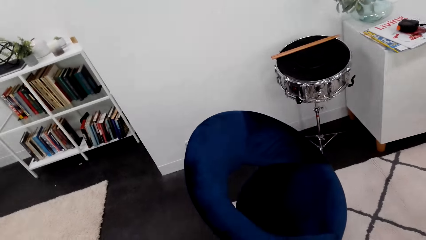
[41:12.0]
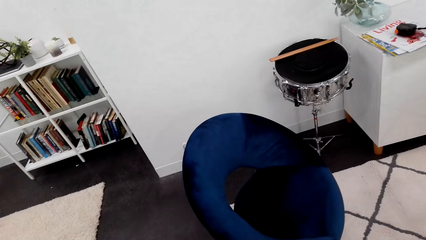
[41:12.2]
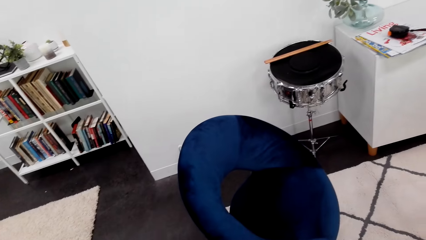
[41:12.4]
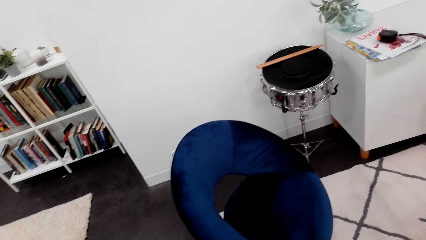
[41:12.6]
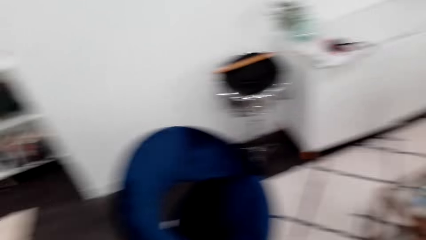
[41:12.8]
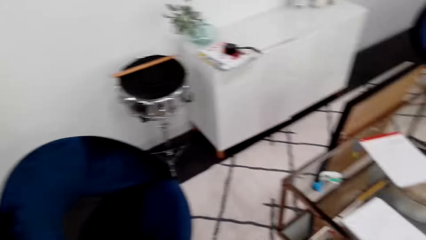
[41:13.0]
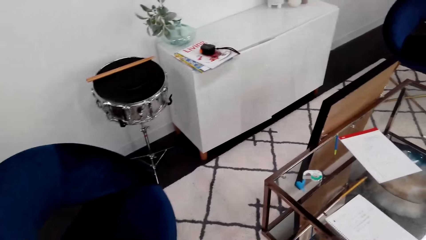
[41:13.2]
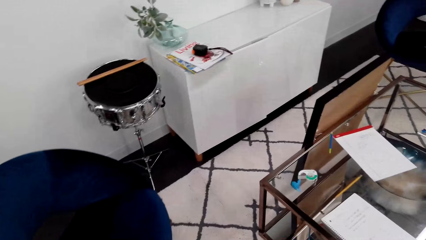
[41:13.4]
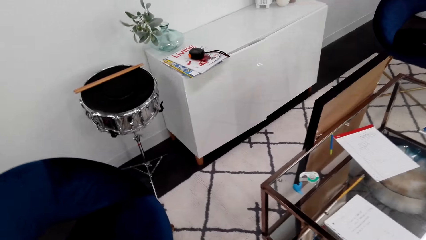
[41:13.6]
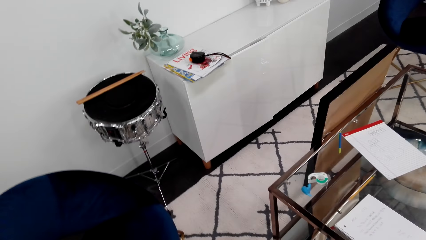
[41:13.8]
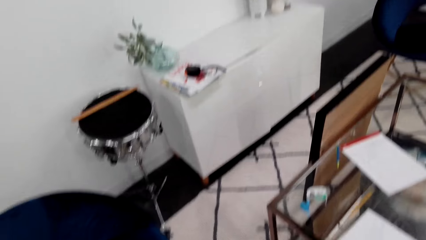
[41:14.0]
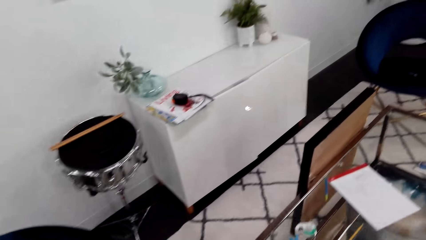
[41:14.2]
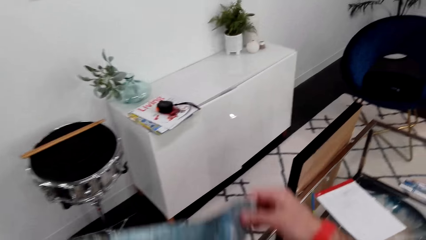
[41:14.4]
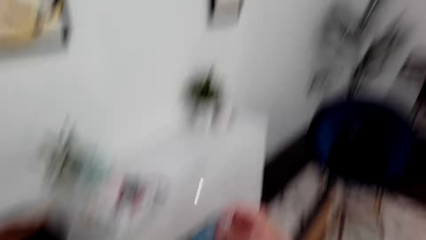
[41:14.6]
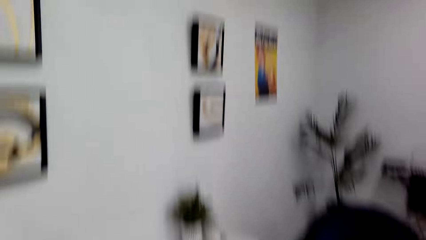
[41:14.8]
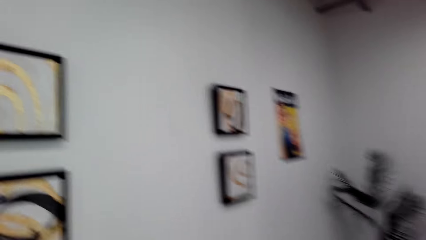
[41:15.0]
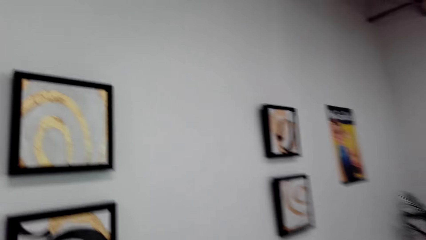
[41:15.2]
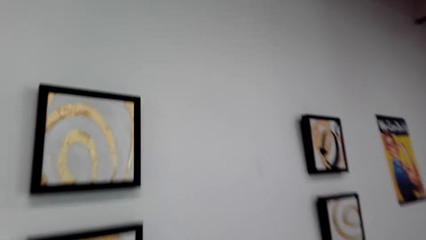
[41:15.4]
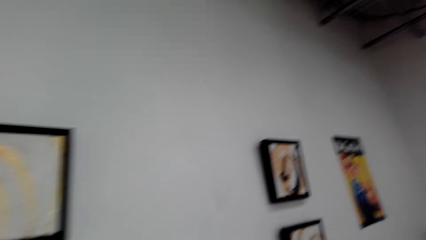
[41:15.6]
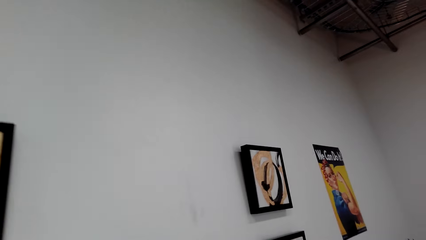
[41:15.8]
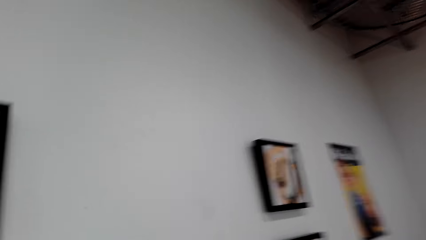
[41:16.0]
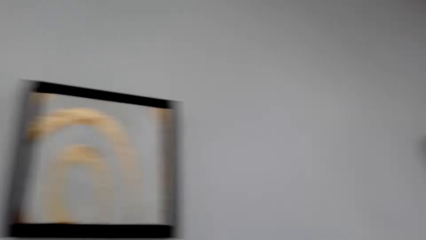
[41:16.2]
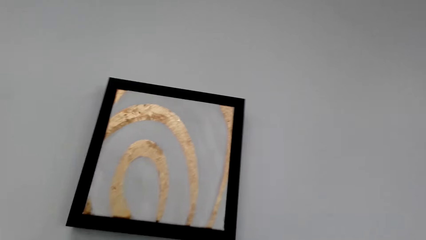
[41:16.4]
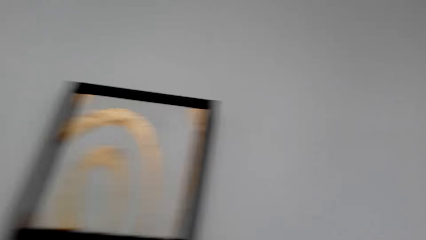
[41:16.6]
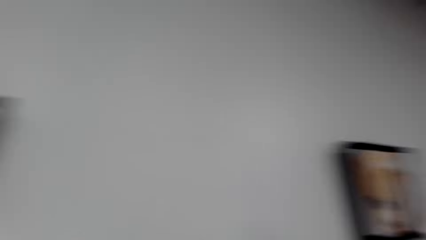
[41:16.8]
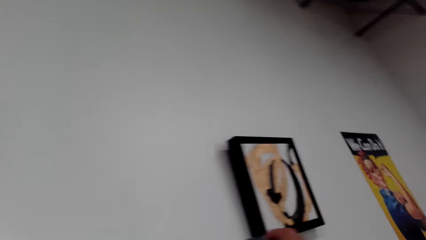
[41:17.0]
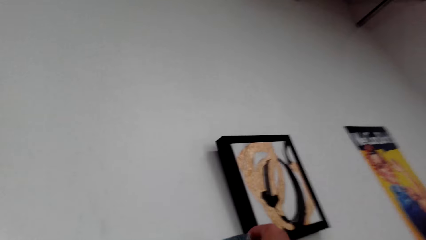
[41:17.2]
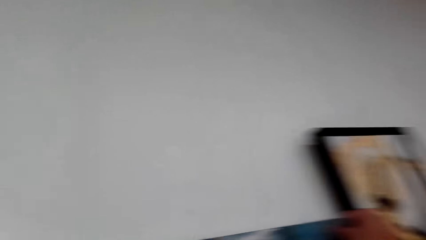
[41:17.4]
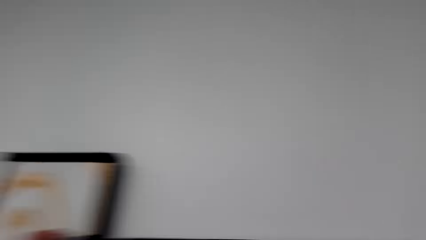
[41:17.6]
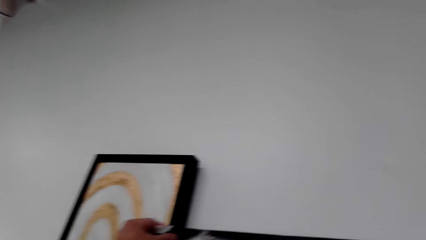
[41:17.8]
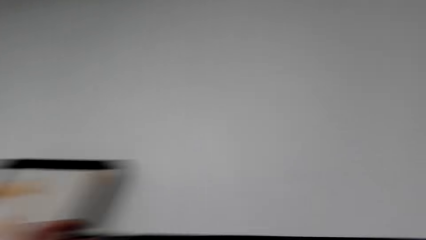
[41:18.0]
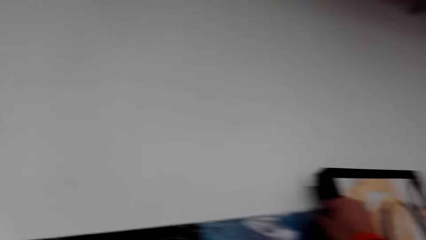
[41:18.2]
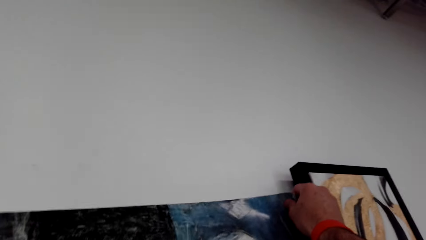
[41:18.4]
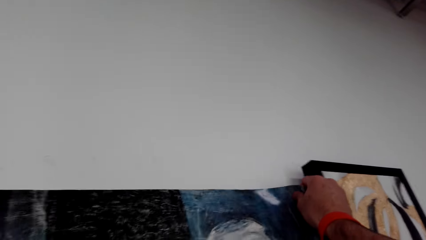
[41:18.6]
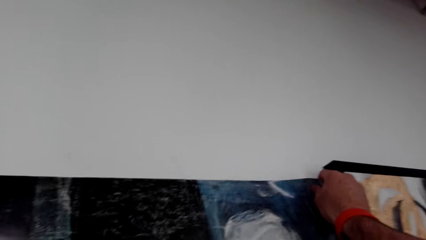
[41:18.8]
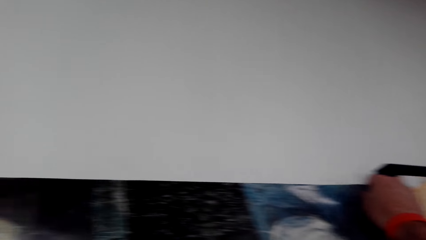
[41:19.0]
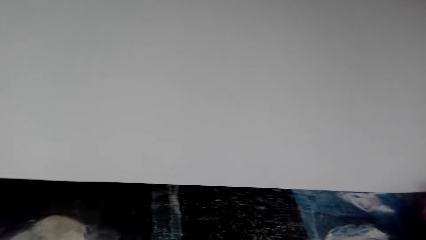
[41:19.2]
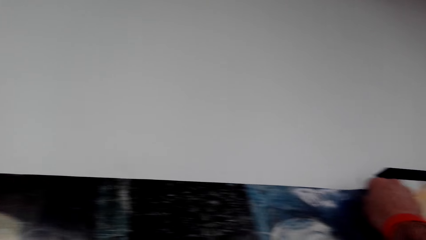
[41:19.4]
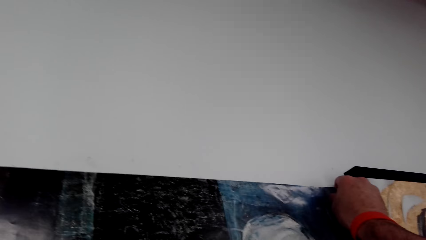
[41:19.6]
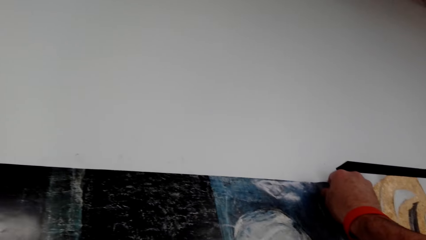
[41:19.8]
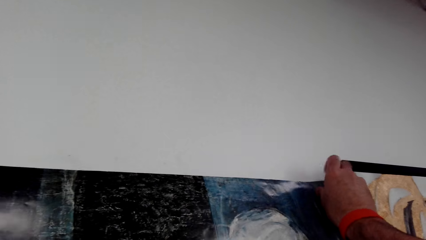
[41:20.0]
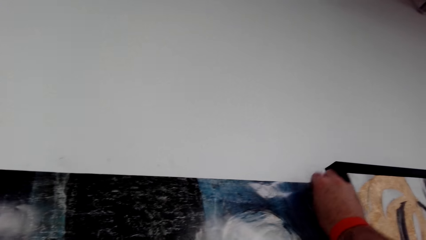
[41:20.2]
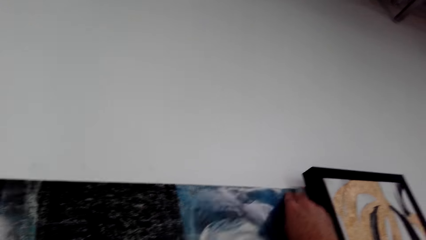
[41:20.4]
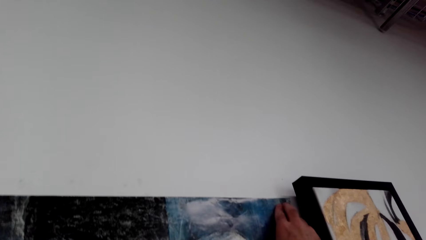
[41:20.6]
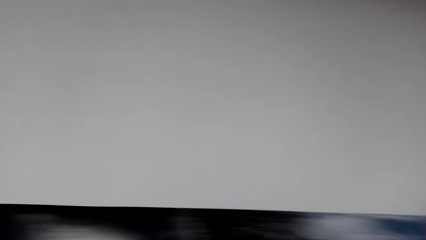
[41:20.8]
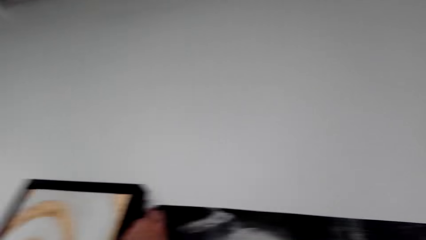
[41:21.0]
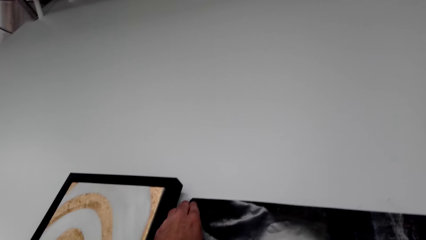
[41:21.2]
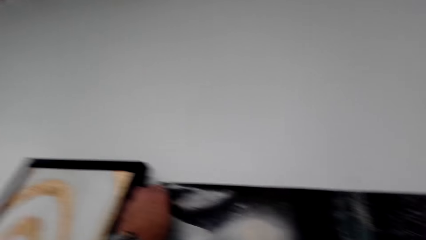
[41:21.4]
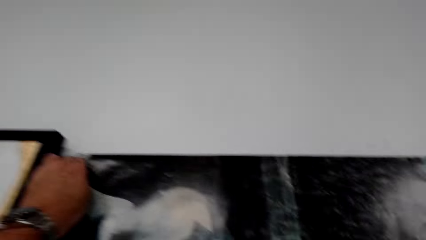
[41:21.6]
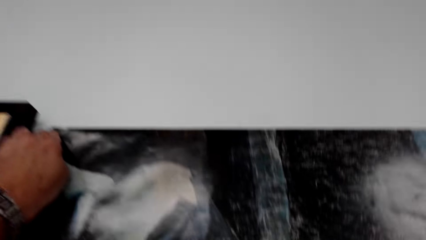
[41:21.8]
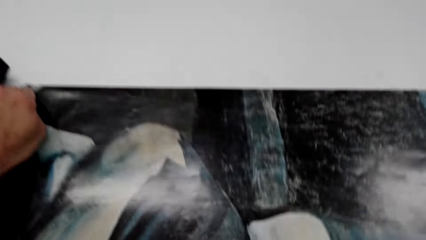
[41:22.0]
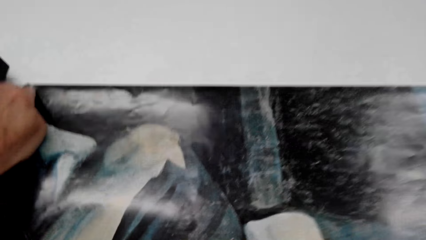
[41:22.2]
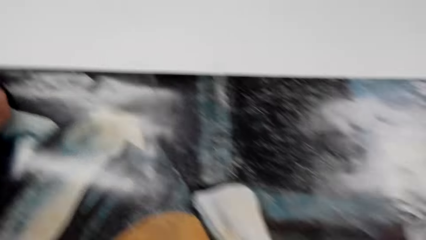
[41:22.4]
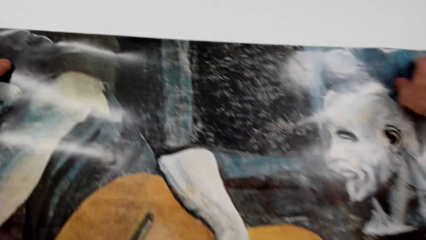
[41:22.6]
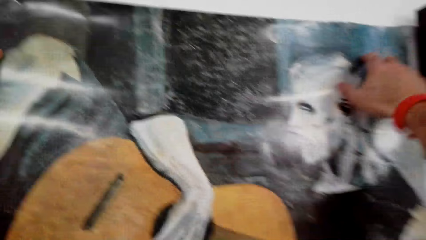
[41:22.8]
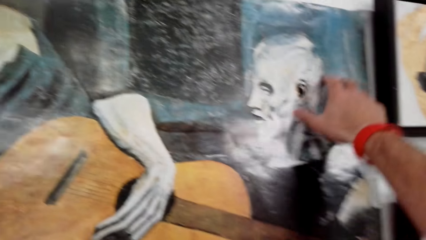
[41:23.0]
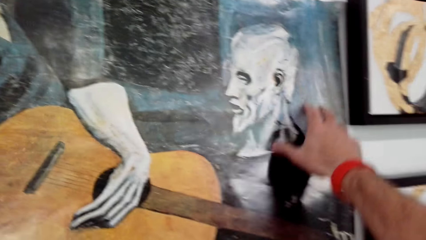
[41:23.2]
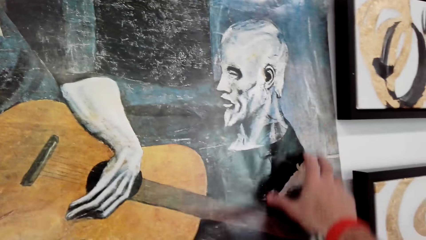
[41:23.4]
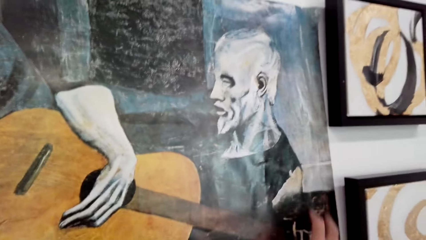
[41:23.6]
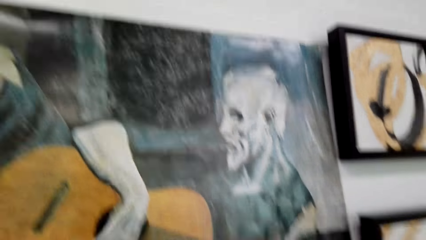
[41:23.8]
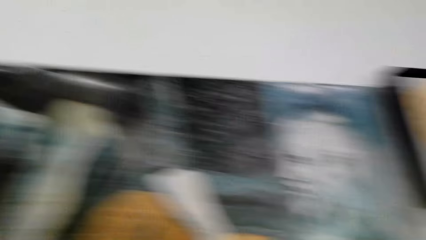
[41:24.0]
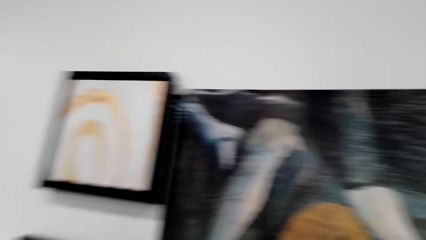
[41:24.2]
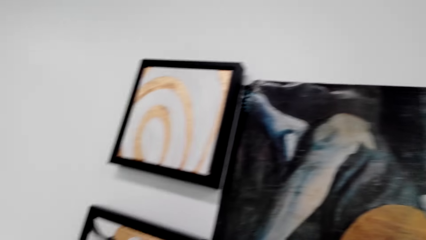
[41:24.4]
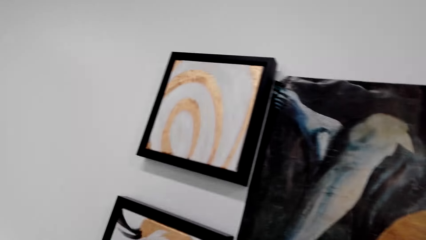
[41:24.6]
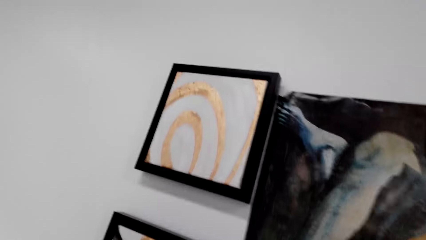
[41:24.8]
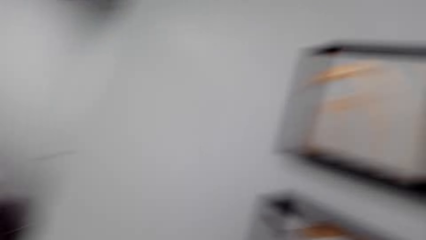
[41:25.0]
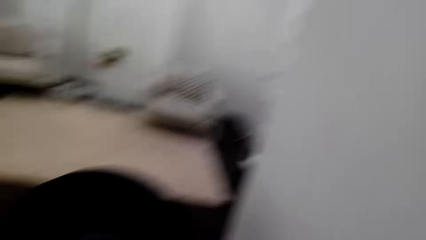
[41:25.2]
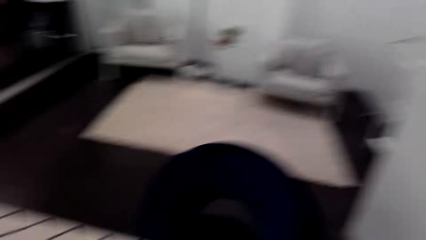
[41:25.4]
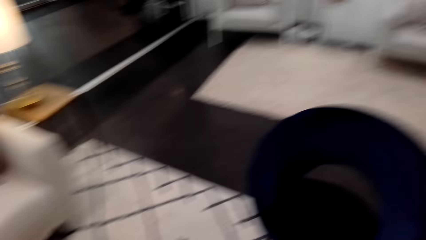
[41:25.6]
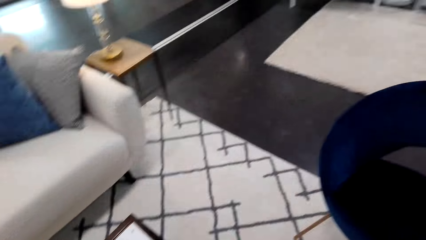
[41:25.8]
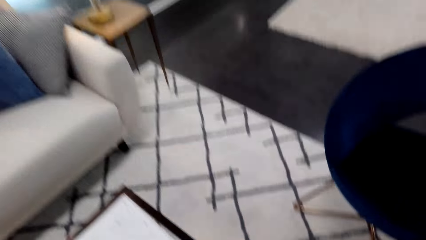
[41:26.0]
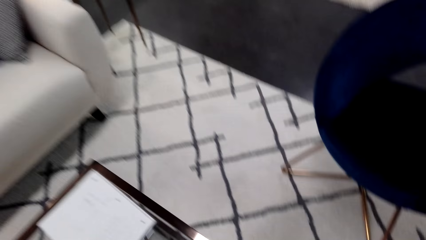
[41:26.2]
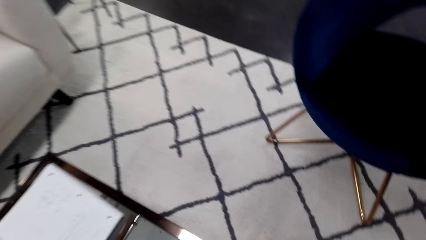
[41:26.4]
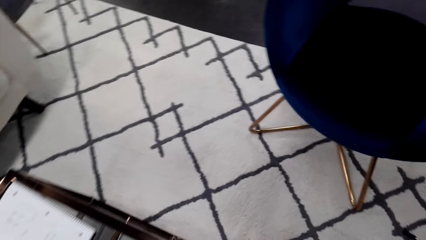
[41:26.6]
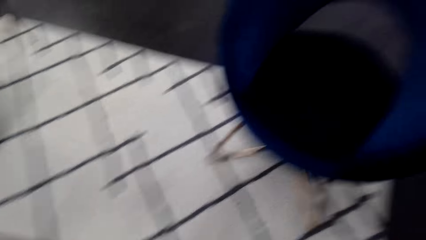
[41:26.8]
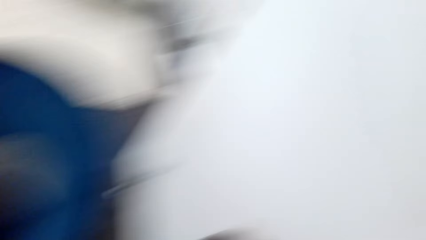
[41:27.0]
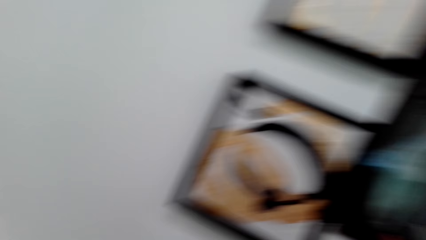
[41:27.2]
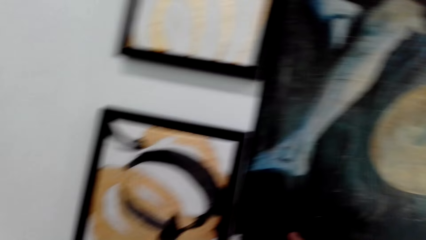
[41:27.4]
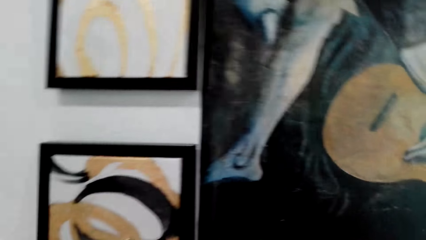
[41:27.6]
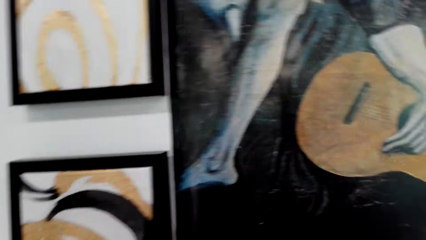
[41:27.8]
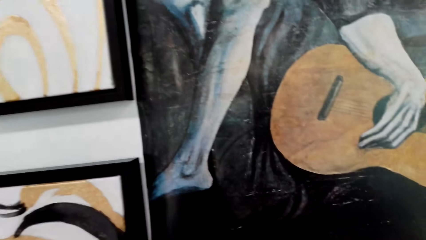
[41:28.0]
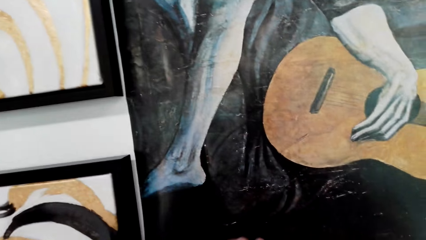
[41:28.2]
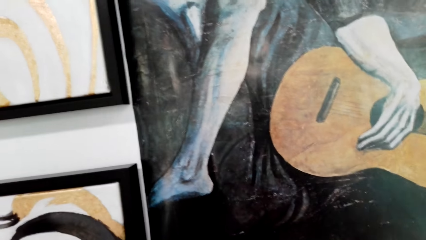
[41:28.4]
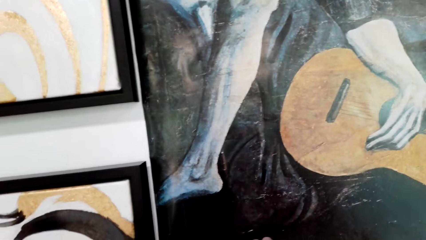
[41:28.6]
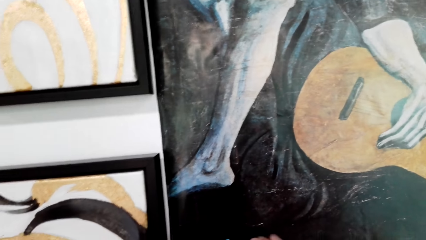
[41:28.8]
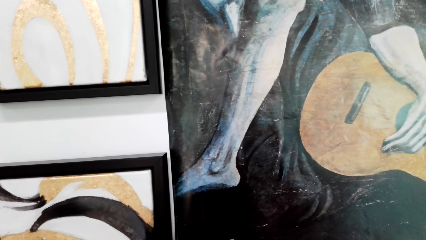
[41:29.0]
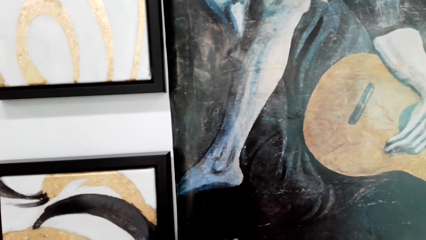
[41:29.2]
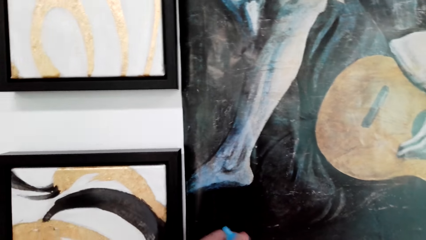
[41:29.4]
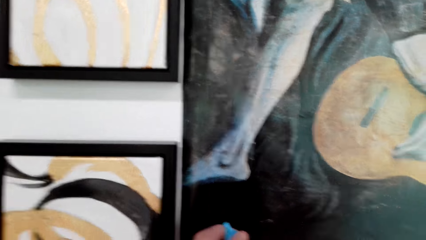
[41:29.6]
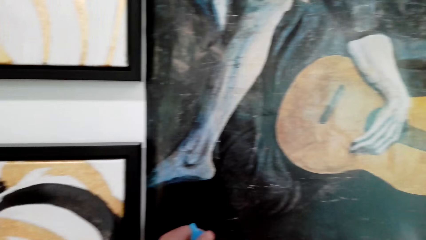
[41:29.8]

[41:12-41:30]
The camera wearer looks around. They walk in the room. They stick the wallpaper or portrait paint on the wall. They look around. They look at the portrait paint on the wall.
